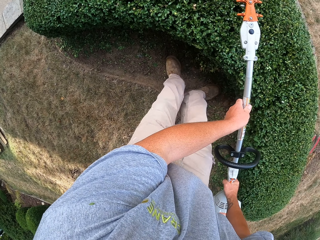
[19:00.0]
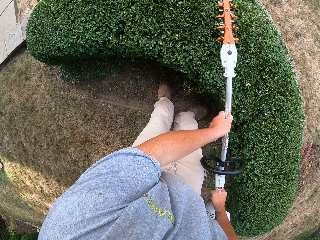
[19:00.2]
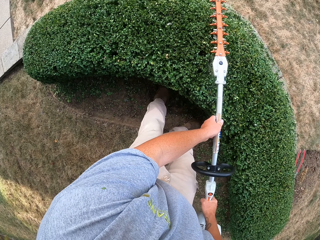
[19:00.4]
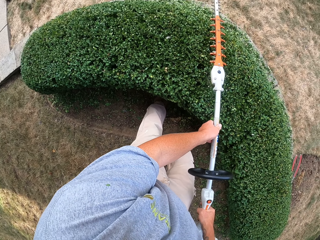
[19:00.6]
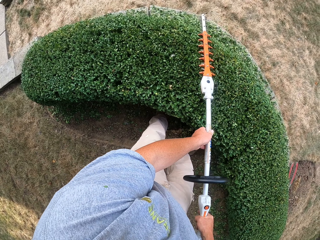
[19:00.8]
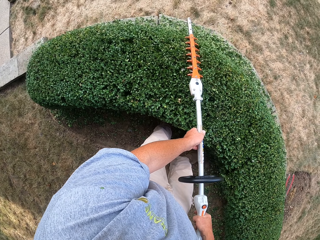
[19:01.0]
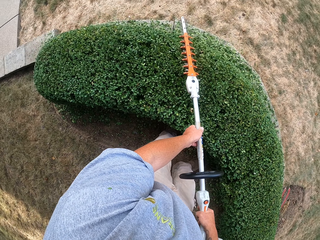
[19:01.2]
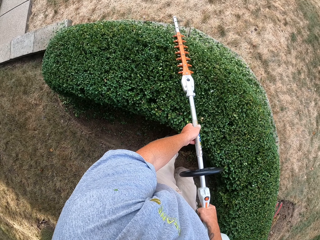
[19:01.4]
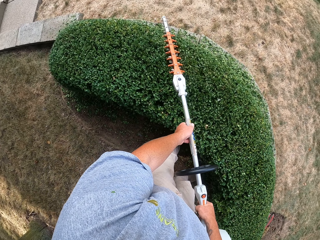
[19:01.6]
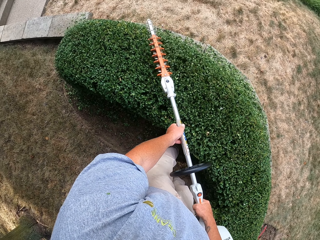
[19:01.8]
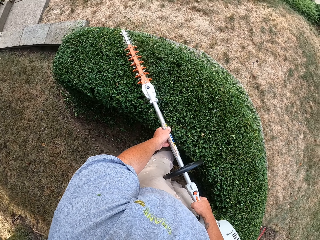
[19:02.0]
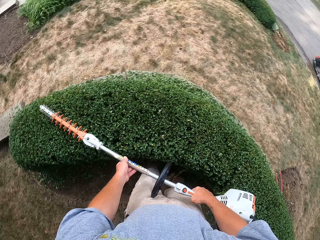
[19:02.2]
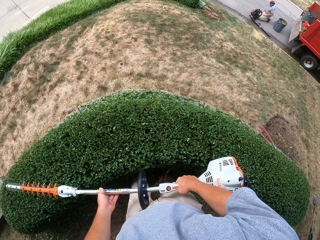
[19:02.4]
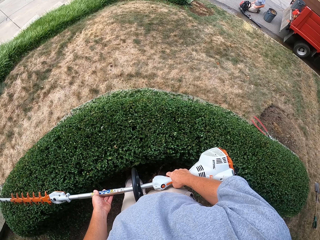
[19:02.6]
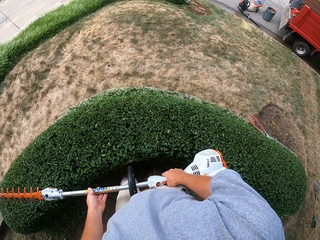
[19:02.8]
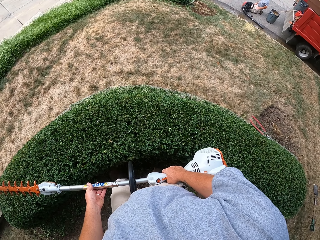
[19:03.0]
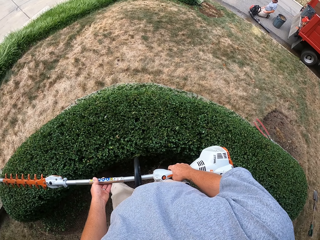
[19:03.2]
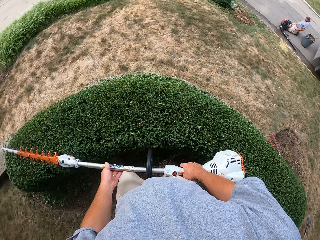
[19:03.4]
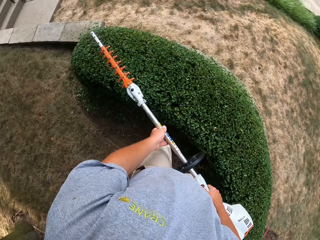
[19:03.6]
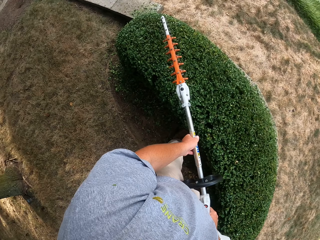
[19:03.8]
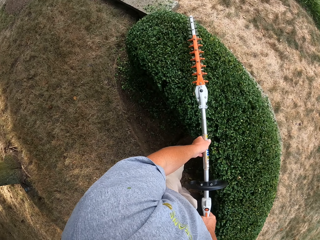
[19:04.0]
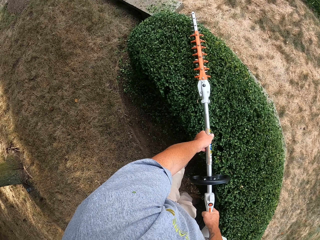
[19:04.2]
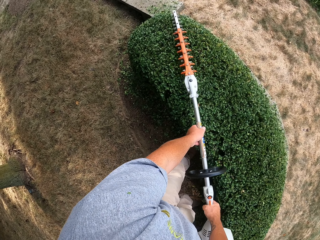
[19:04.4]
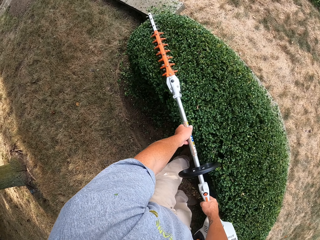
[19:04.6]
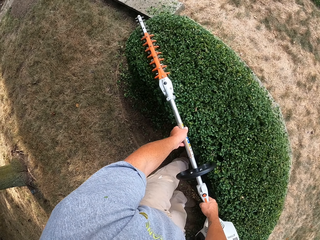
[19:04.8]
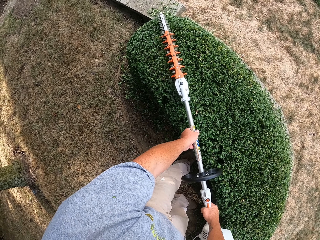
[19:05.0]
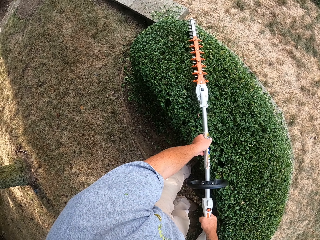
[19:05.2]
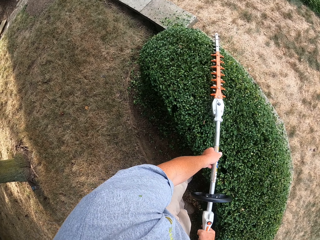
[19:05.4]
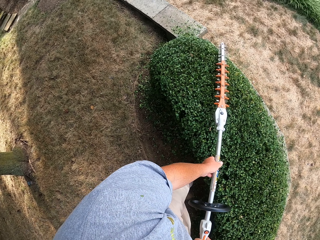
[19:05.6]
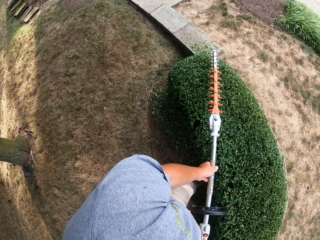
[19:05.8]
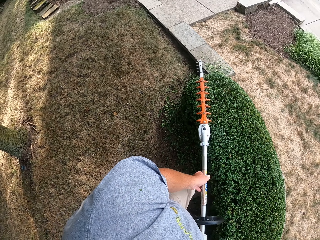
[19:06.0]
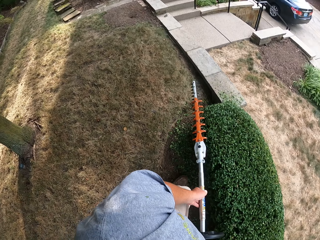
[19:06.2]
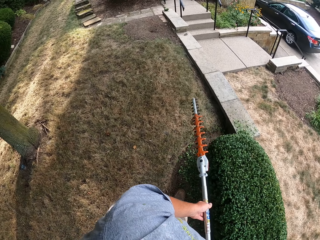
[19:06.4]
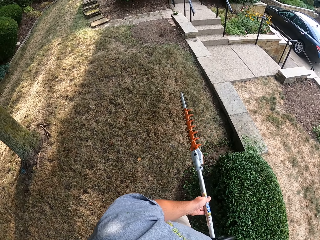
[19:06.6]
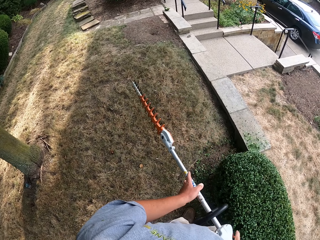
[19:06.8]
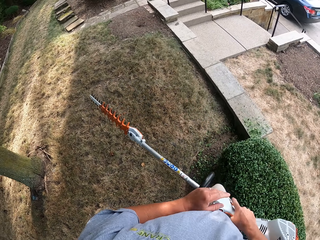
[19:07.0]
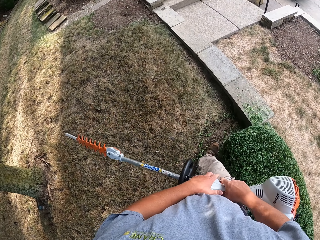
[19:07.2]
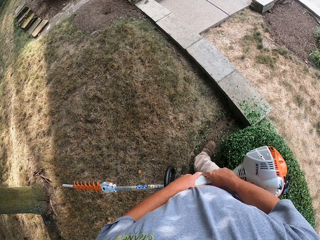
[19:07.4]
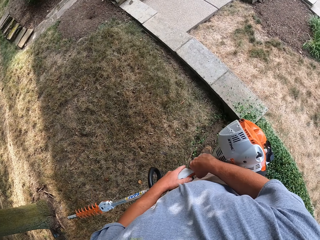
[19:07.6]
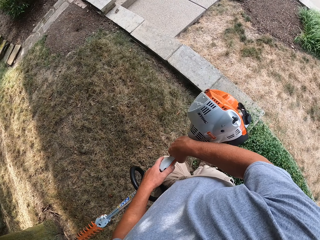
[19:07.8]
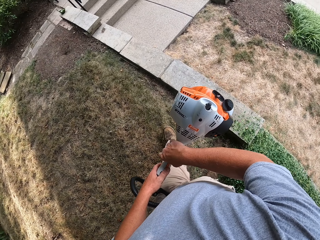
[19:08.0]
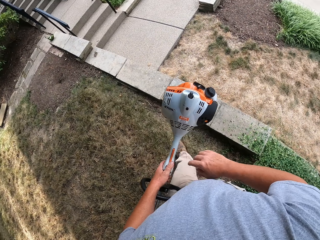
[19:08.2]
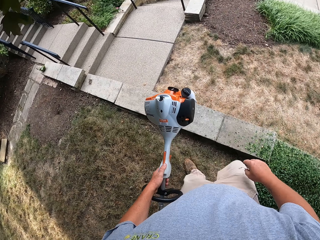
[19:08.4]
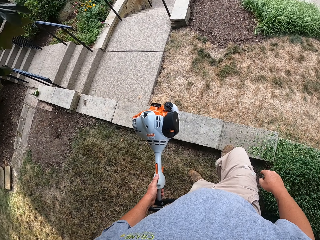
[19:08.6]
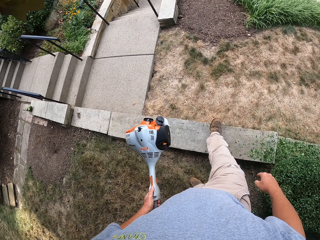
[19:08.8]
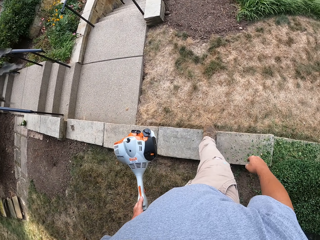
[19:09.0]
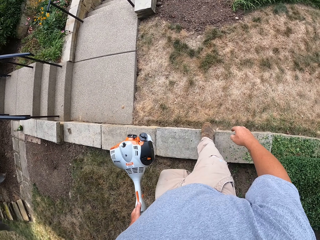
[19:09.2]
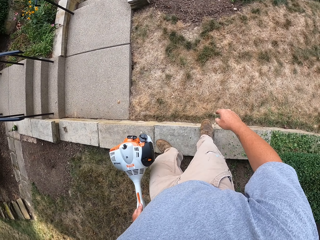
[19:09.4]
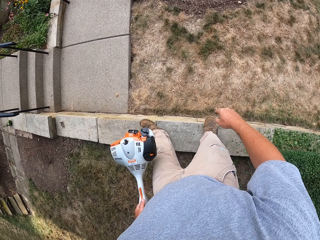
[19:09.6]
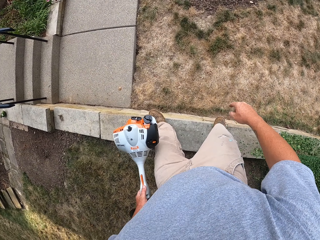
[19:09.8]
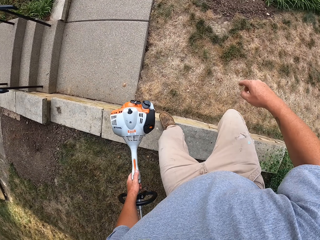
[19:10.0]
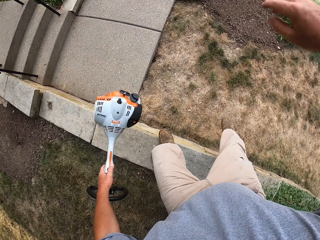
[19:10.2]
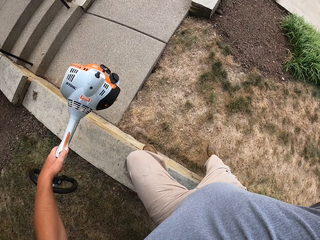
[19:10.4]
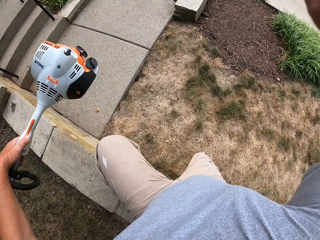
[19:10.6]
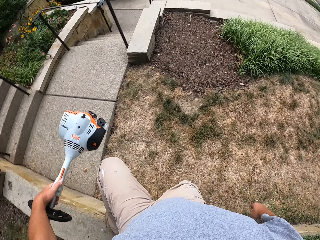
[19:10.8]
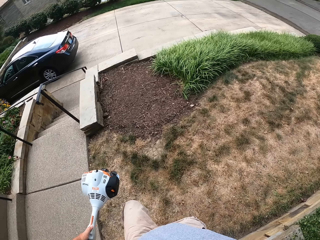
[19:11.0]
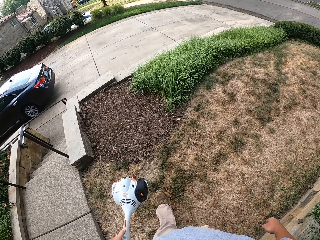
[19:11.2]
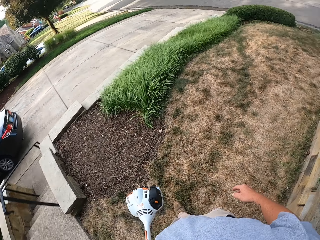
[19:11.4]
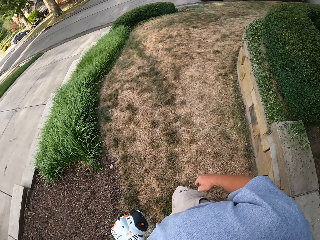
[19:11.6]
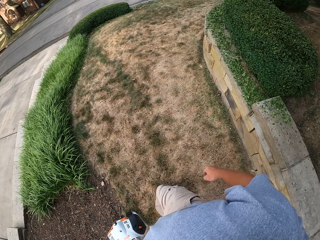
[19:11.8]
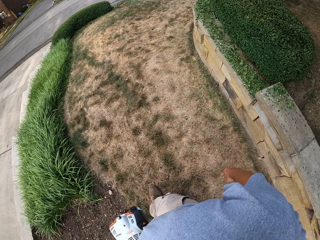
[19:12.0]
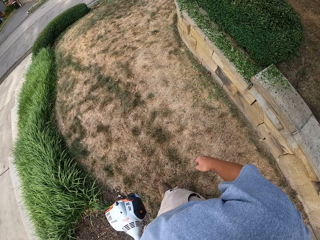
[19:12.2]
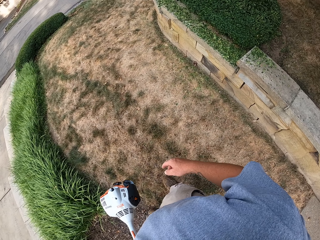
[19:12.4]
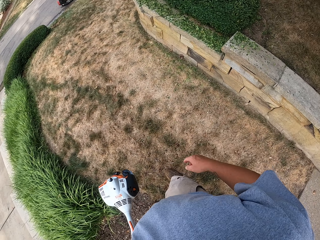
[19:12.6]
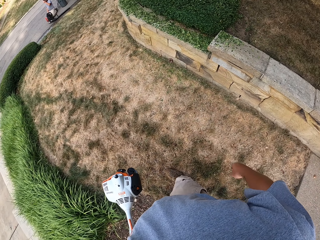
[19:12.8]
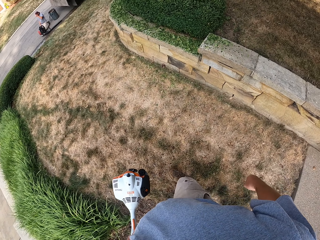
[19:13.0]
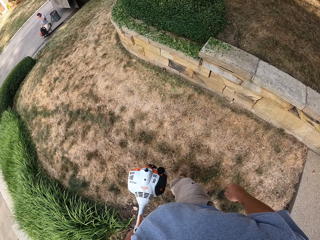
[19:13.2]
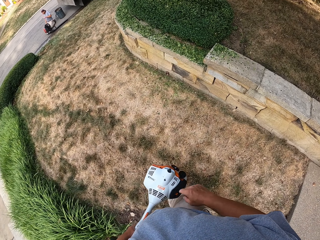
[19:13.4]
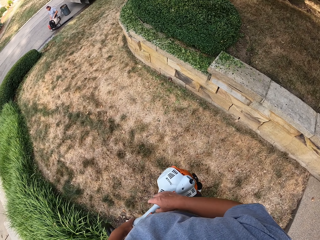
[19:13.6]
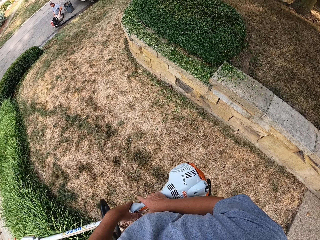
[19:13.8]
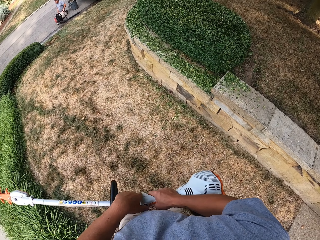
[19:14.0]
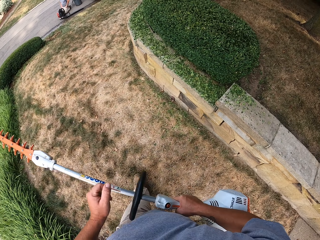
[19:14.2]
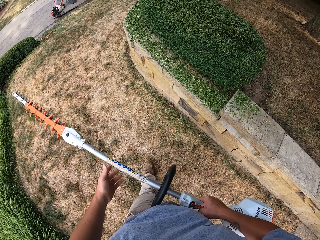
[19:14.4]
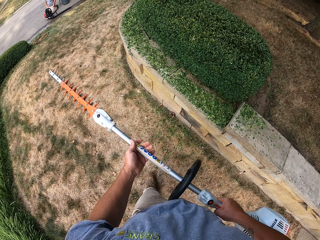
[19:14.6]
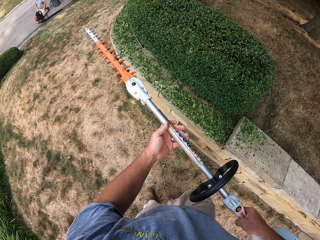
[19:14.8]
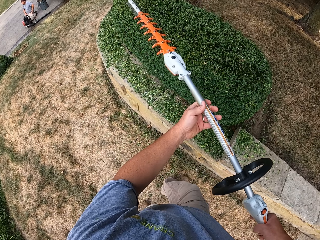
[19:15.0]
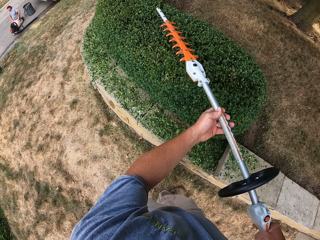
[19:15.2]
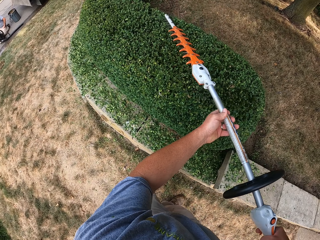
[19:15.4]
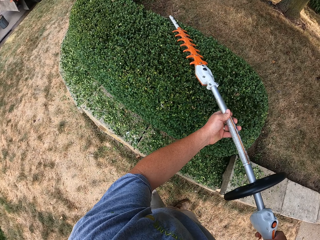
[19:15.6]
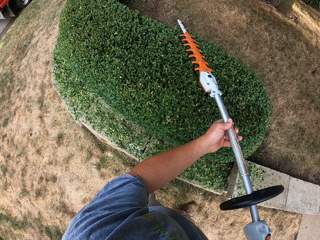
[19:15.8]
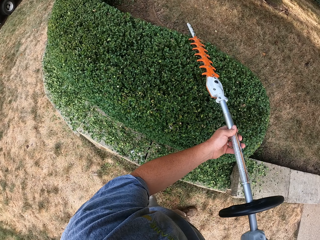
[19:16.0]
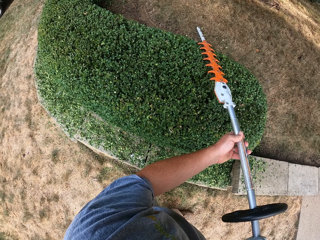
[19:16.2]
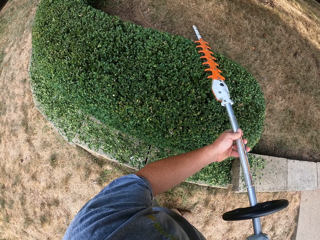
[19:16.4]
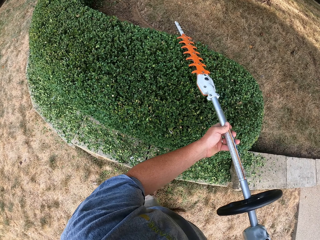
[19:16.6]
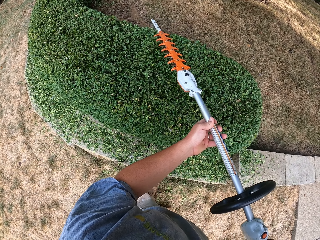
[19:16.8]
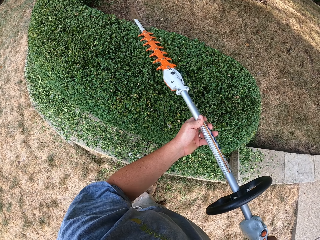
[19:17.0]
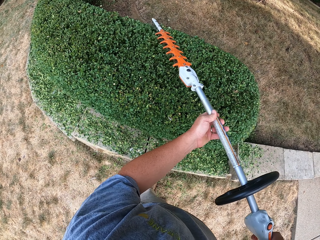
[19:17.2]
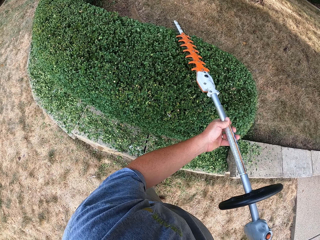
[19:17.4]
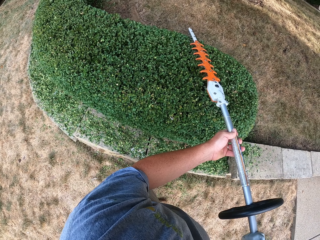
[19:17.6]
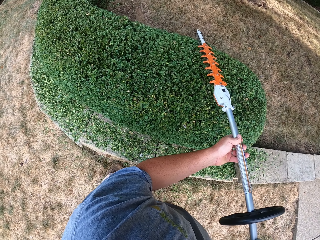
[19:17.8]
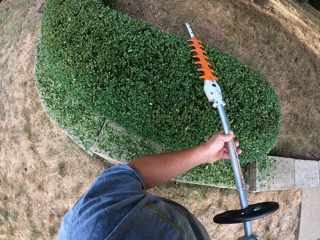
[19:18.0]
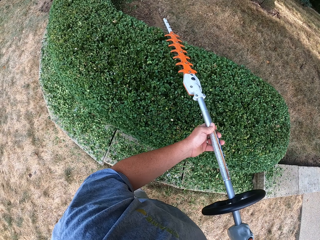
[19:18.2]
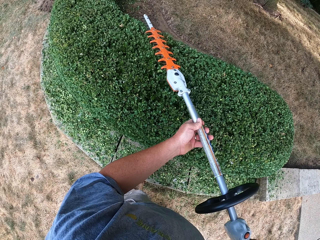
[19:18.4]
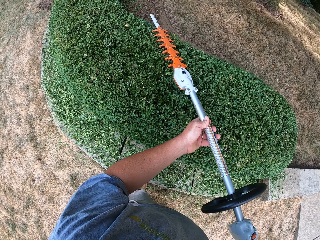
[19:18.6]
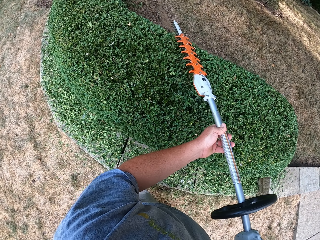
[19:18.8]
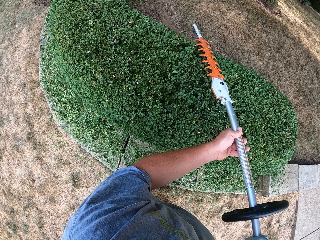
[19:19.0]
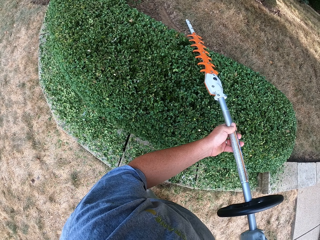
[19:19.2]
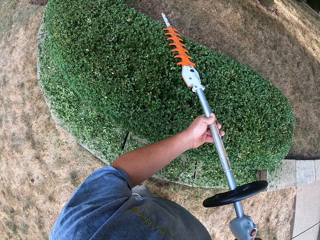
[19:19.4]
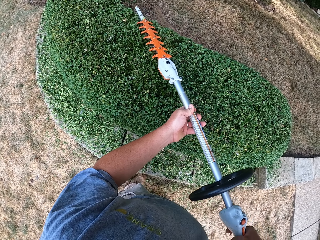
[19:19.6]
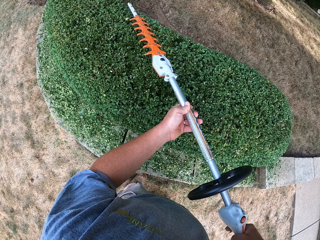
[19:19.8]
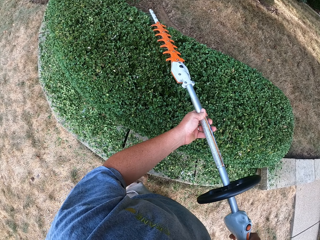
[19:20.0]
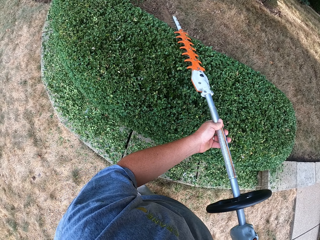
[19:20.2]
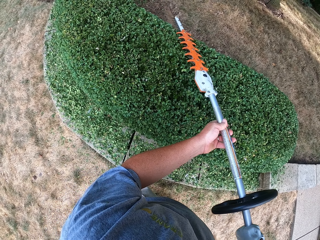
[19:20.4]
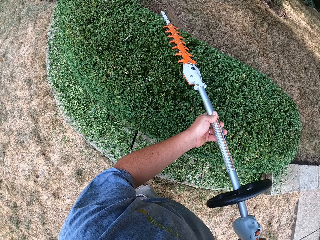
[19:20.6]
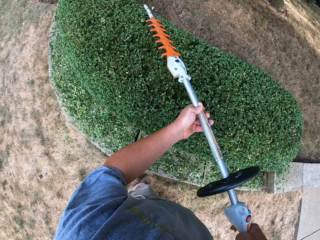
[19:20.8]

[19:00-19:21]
The camera wearer walks around. They stop trimming. They trim the fence with a grass trimmer.
